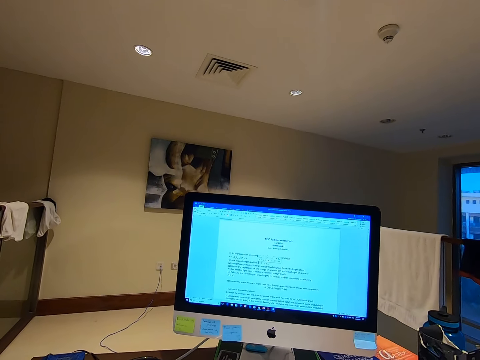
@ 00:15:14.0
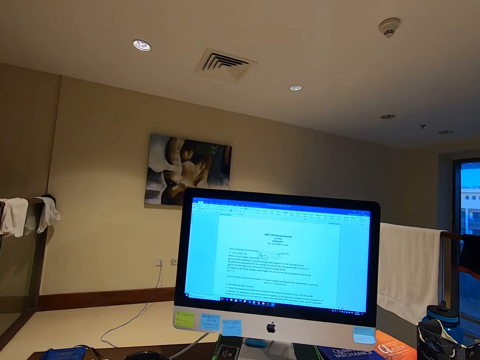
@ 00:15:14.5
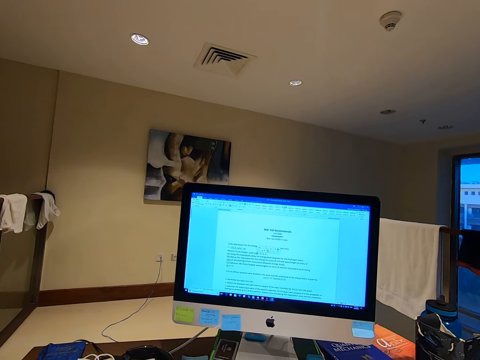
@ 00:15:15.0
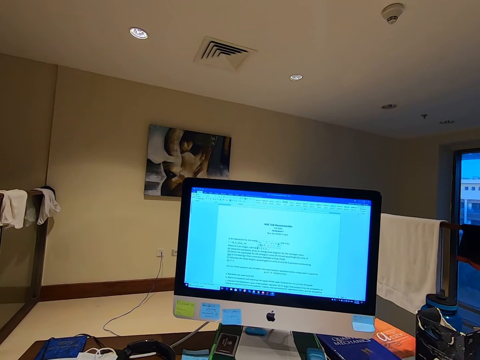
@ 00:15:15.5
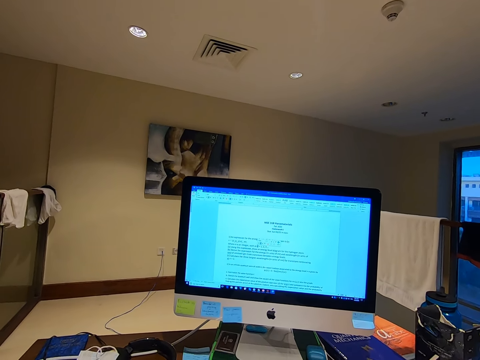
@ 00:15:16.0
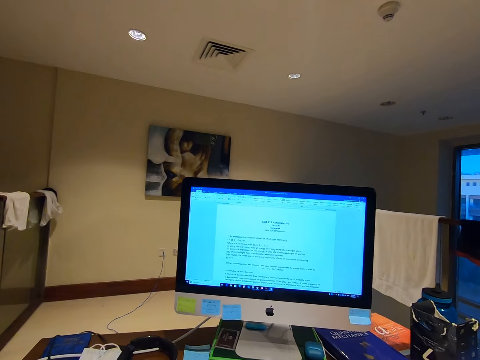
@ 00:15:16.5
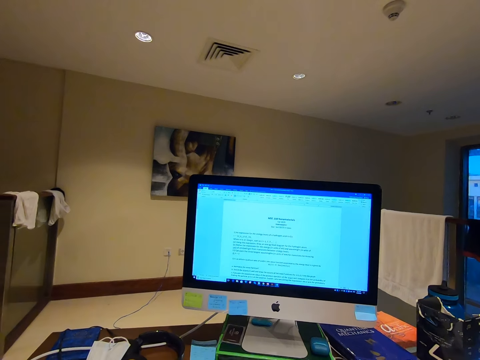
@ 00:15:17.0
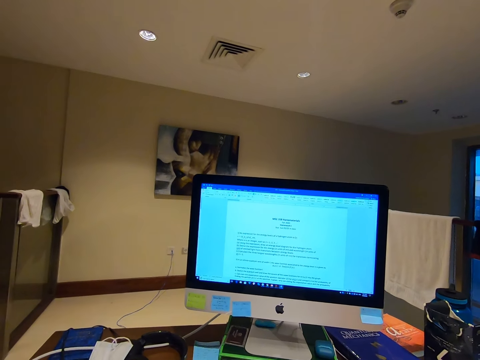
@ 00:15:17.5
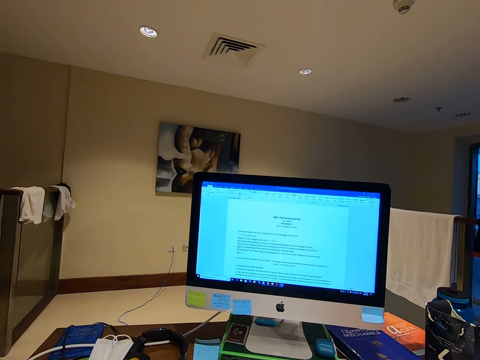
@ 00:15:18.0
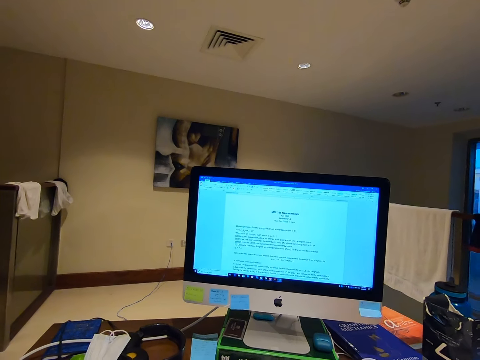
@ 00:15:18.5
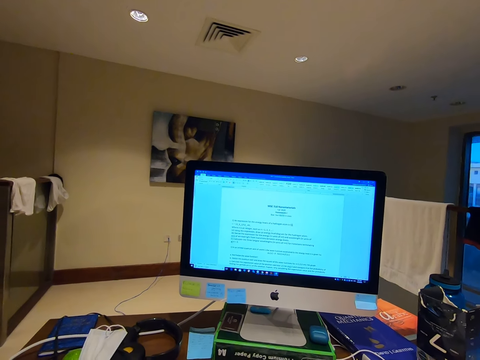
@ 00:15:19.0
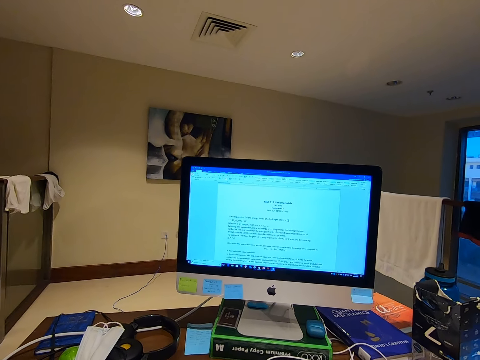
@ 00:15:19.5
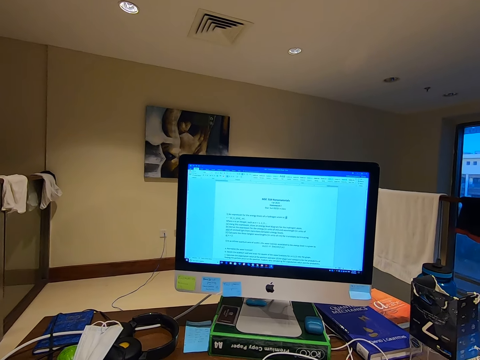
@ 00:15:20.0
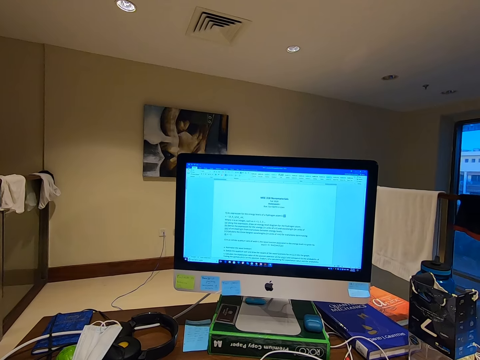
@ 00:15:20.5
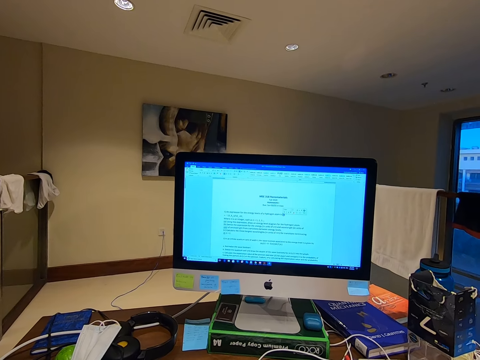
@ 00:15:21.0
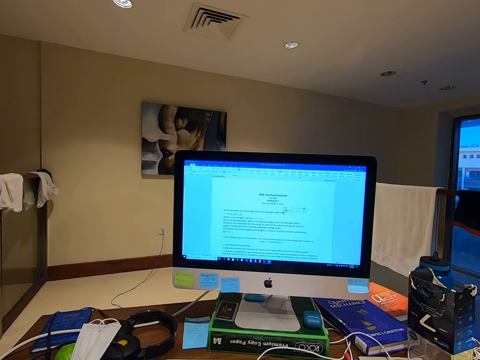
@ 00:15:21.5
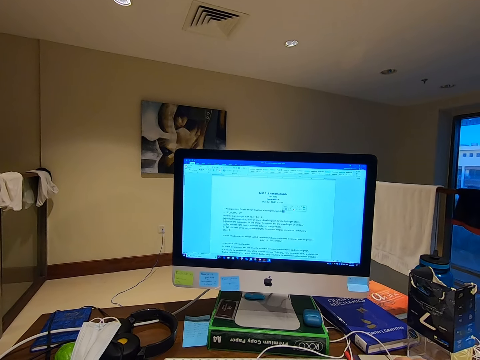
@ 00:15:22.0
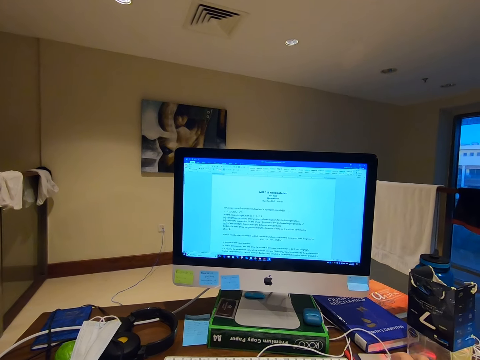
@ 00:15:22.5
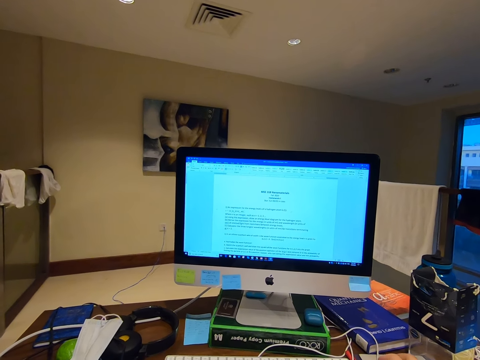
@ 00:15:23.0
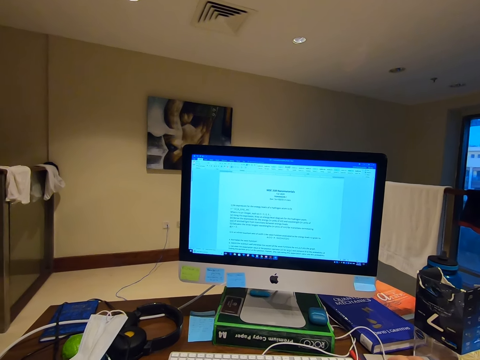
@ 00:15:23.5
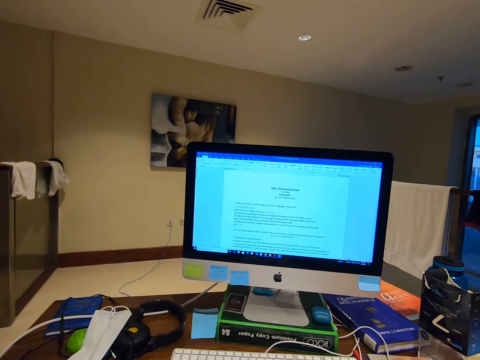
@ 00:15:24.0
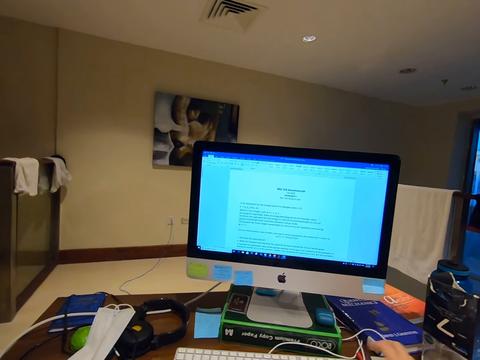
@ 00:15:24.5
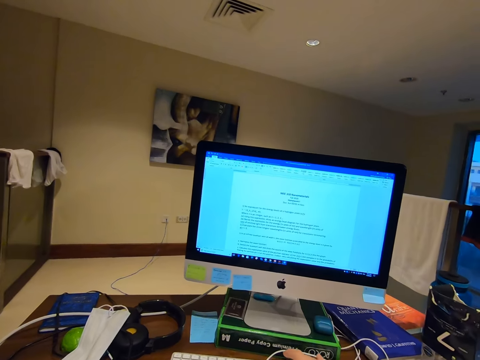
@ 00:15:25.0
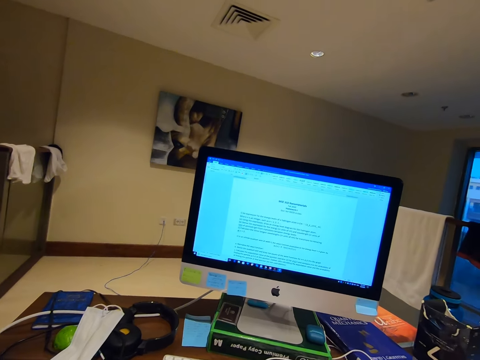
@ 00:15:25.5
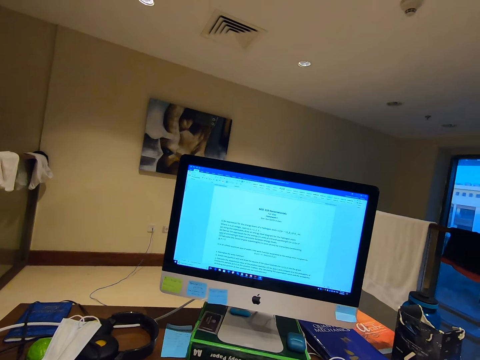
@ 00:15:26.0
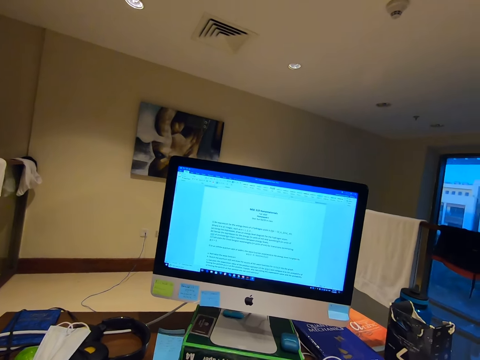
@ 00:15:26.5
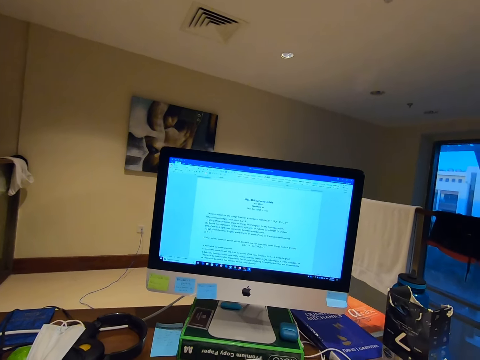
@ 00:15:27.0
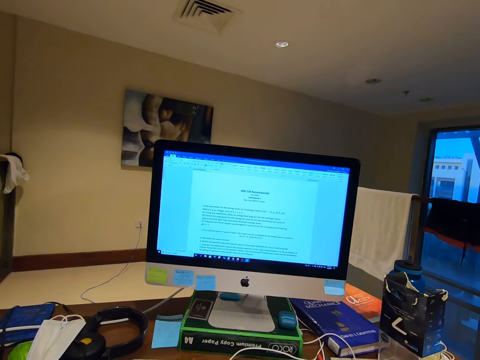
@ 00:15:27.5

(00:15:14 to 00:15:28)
The camera wearer stares at the computer desk. They move the mouse. They dial a keyboard.

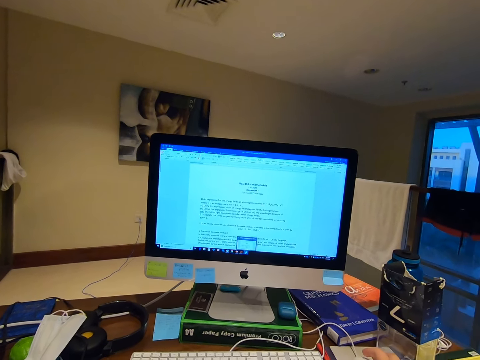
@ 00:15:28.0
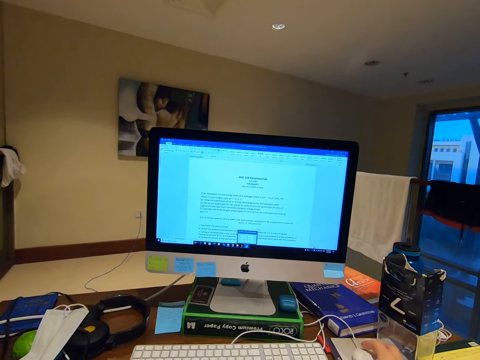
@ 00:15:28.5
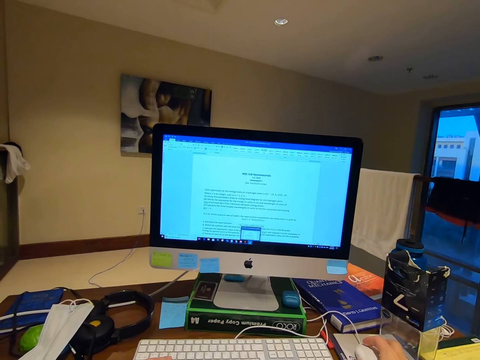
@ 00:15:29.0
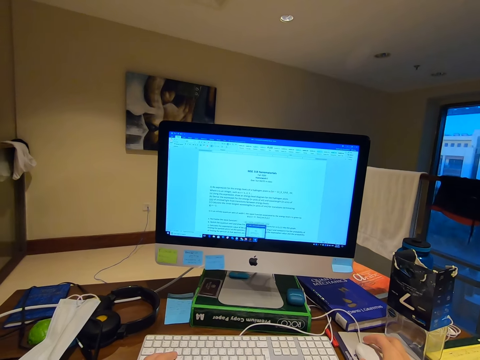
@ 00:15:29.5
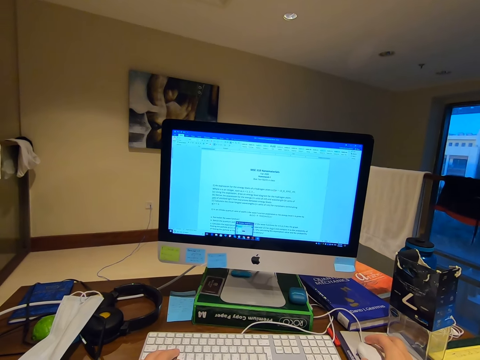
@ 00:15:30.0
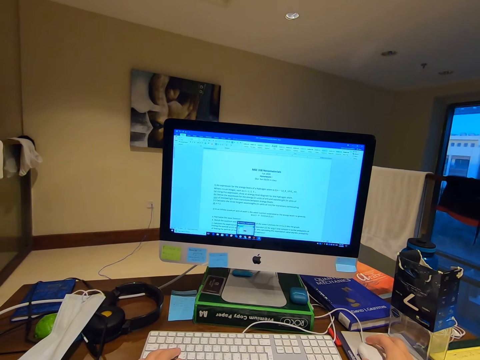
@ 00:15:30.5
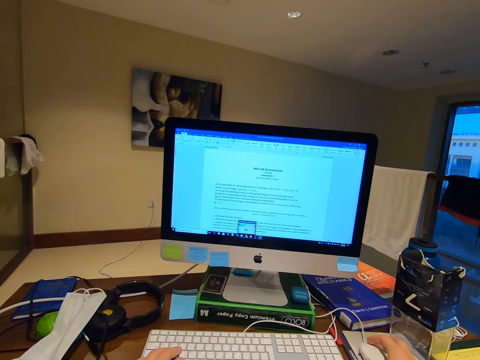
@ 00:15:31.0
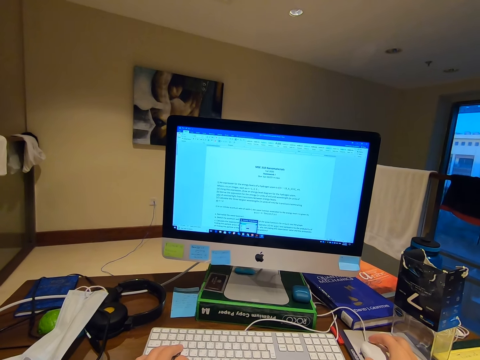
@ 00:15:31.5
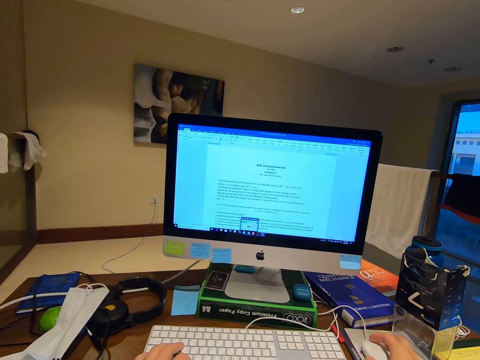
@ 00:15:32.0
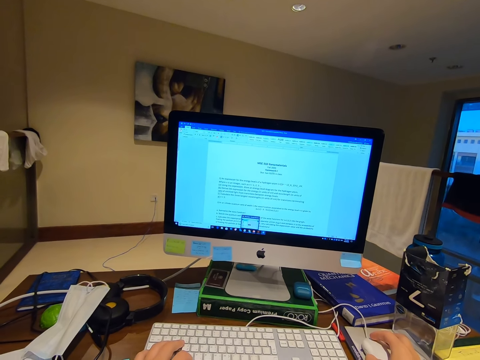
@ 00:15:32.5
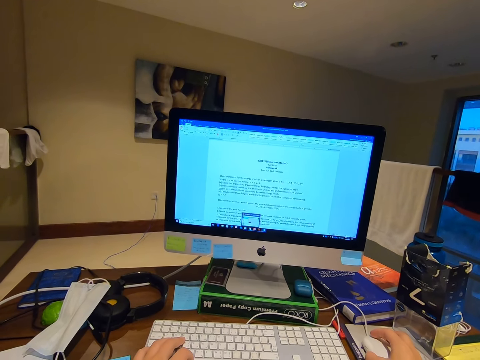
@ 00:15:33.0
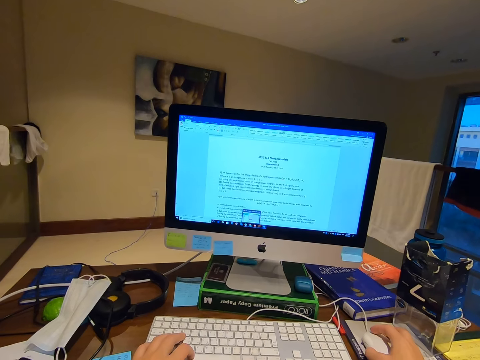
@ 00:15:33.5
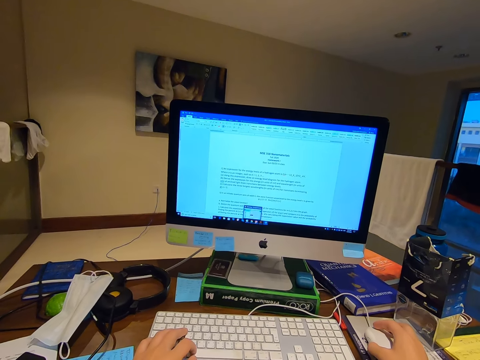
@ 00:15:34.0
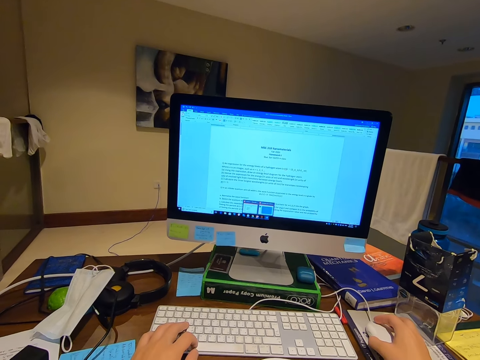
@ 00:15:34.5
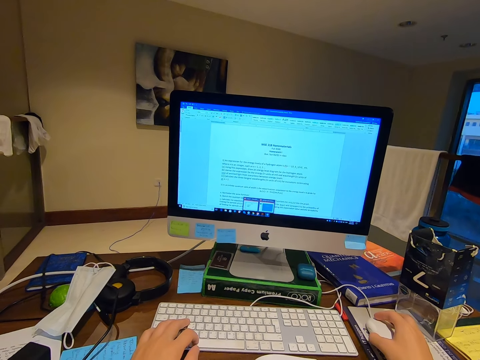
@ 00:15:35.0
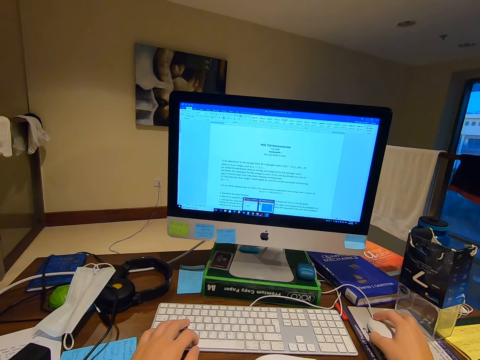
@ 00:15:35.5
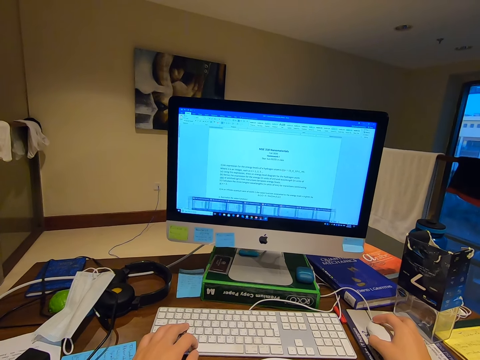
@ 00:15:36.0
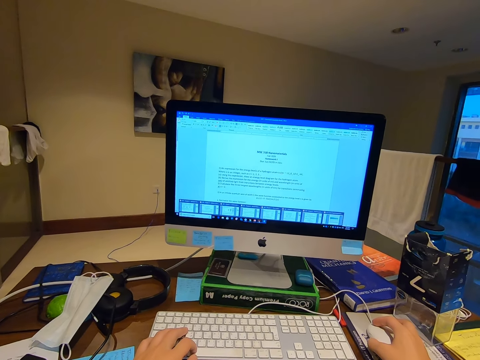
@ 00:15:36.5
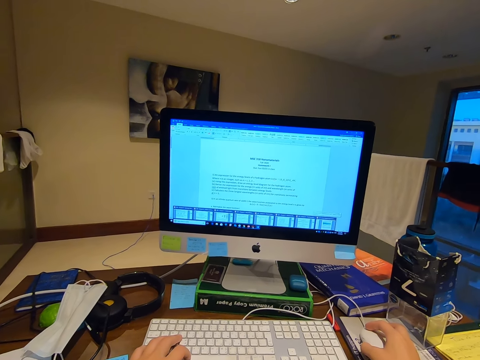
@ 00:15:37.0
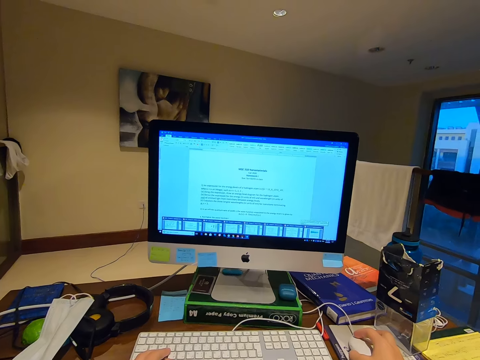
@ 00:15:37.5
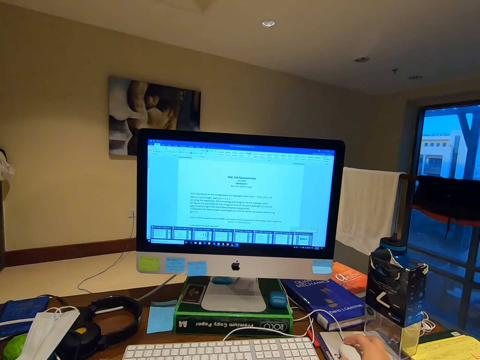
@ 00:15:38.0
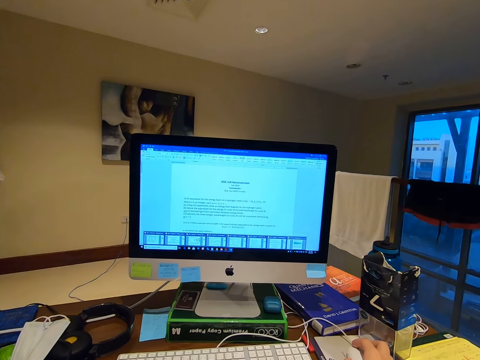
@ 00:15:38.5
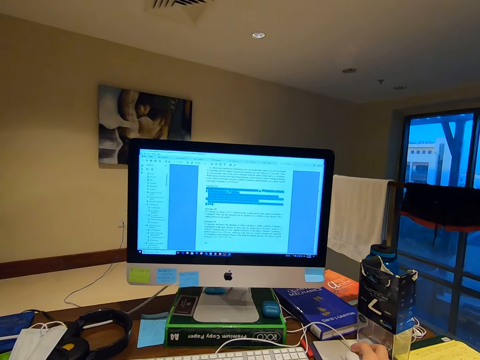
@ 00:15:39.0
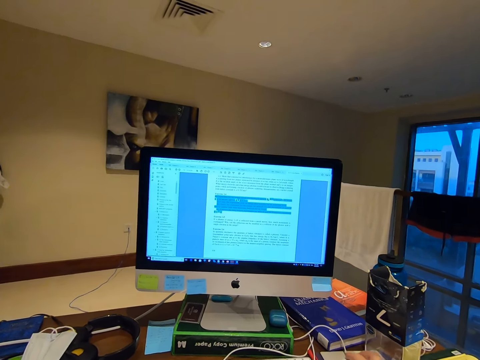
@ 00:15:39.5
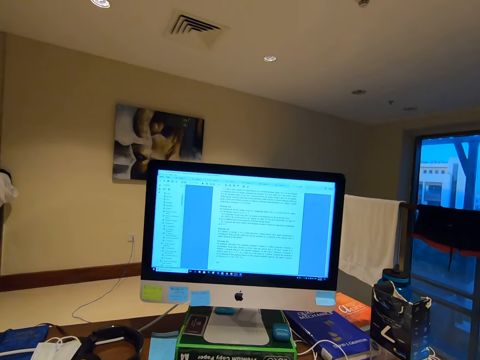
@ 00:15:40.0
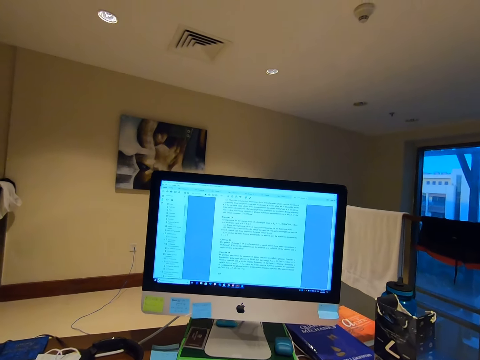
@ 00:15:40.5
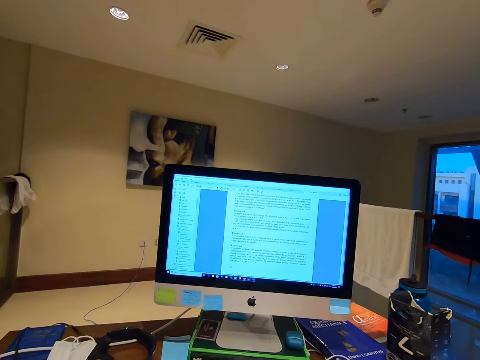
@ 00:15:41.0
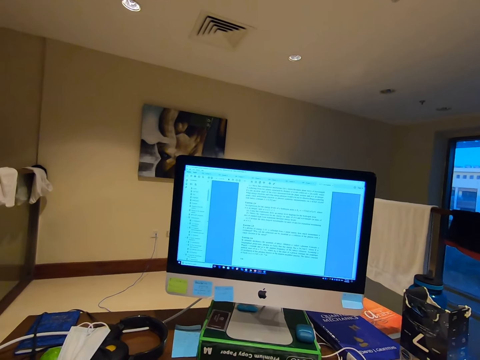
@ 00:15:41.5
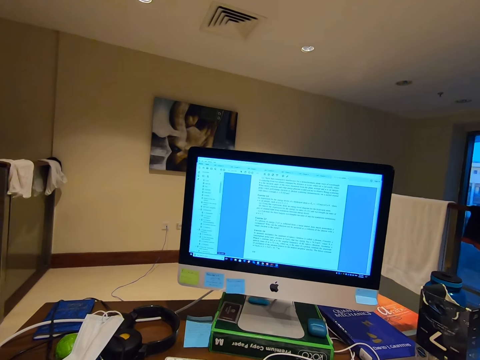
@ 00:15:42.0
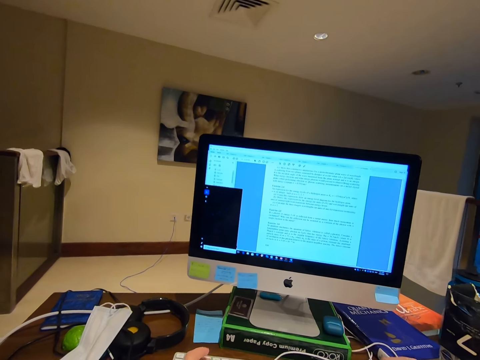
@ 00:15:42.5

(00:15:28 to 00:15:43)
The camera wearer moves the mouse. They scroll the computer desktop. They scroll the computer mouse.
